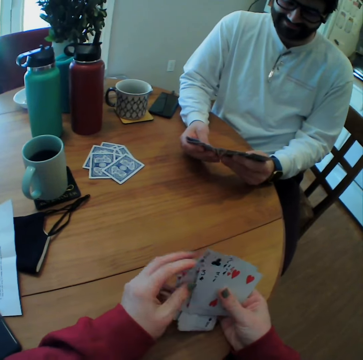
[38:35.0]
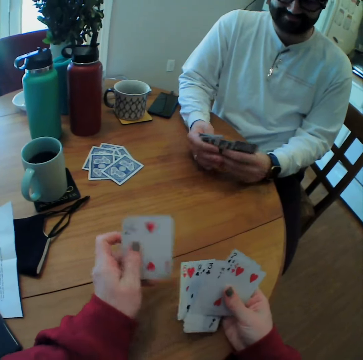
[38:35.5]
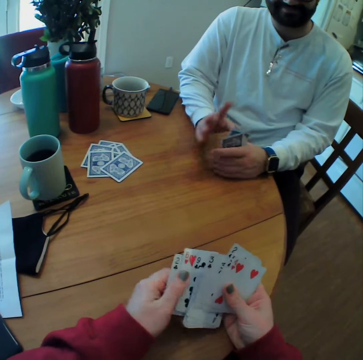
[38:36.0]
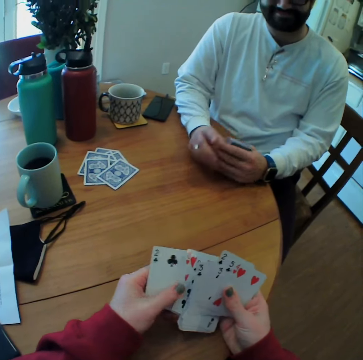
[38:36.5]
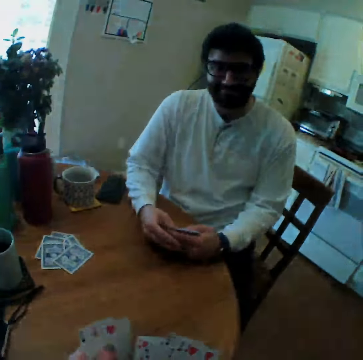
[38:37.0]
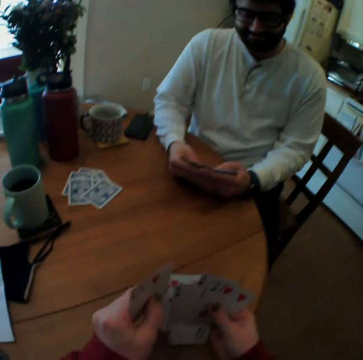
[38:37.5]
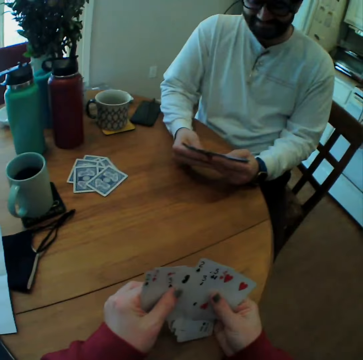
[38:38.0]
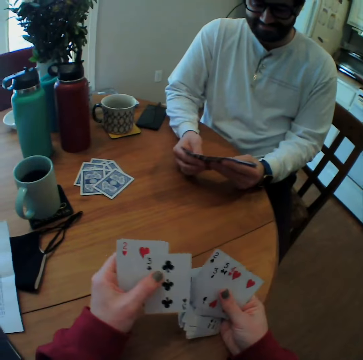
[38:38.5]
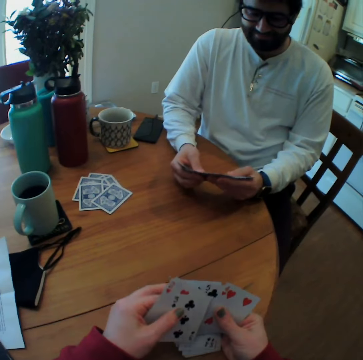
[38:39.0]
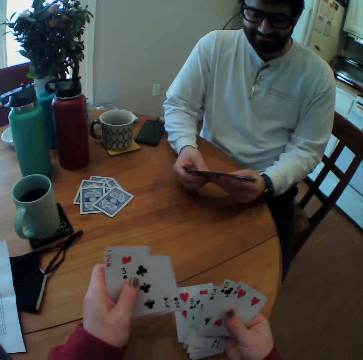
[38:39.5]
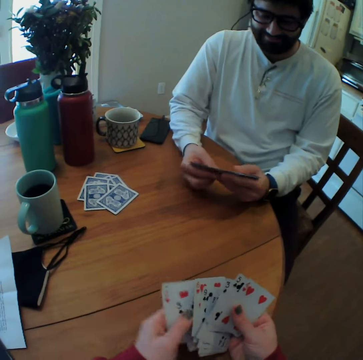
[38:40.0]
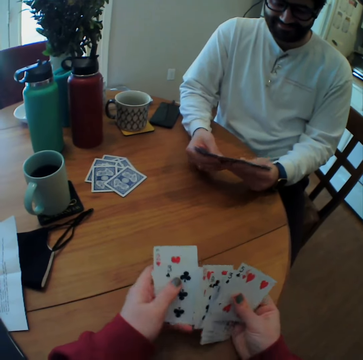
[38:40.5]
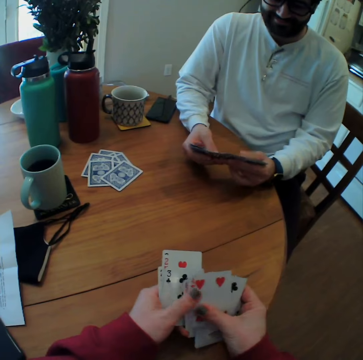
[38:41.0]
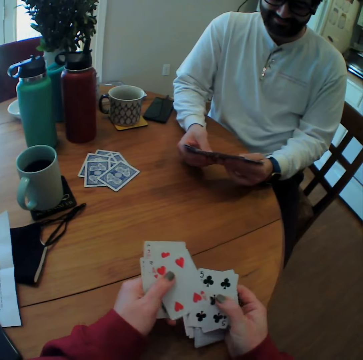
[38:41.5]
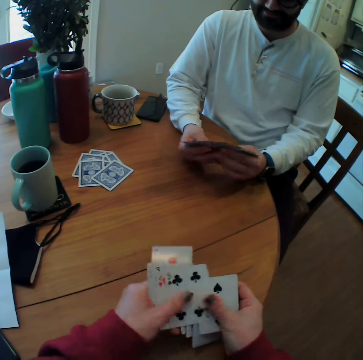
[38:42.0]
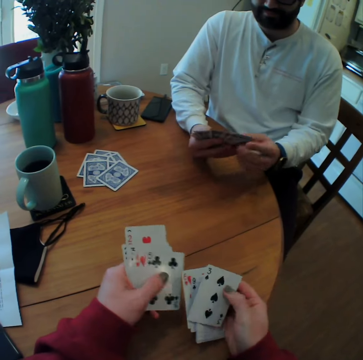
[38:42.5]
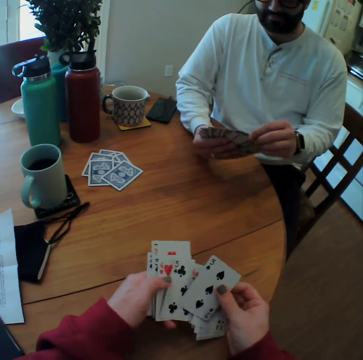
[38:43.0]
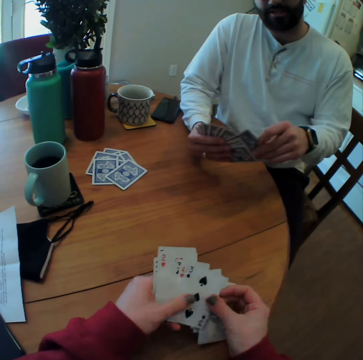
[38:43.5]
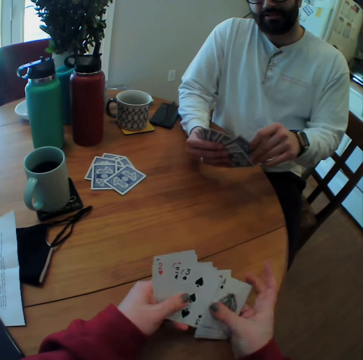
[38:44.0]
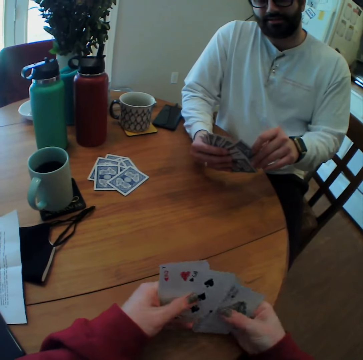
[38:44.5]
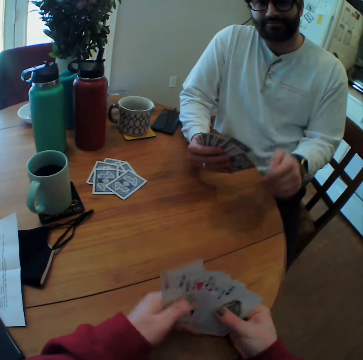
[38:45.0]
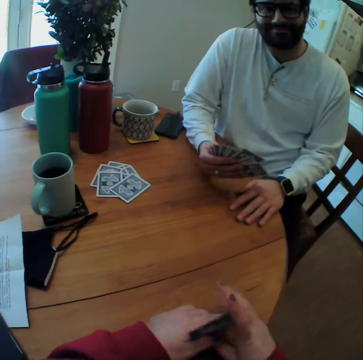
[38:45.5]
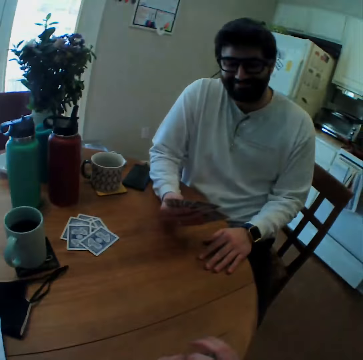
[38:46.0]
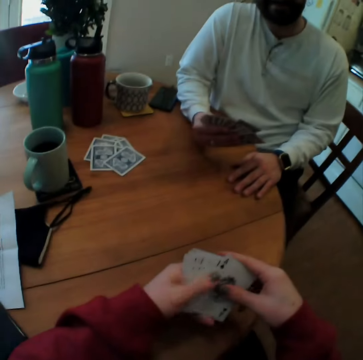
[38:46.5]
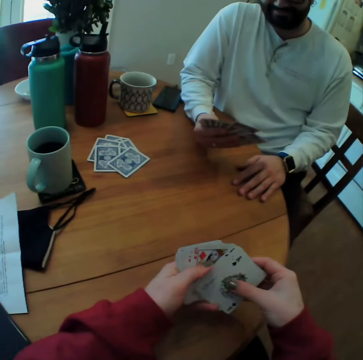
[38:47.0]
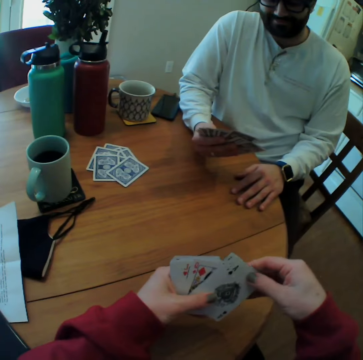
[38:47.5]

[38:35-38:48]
A man arranges playing cards. The man holds cards. The camera wearer speaks and counts cards. The man looks at cards. The man puts a hand on the table.

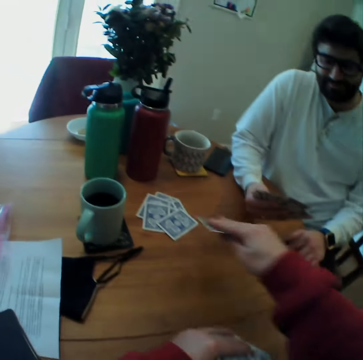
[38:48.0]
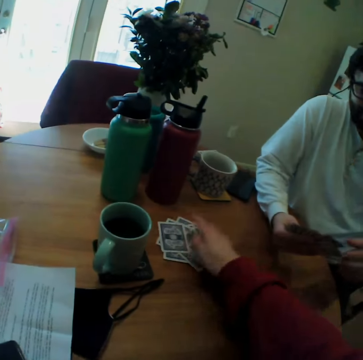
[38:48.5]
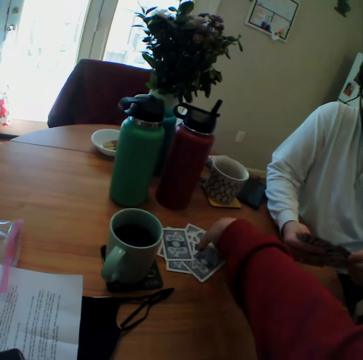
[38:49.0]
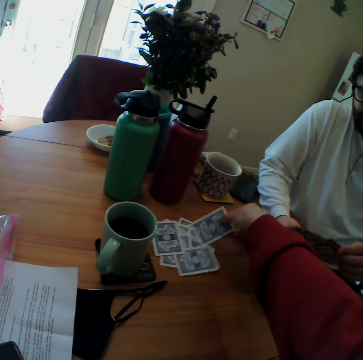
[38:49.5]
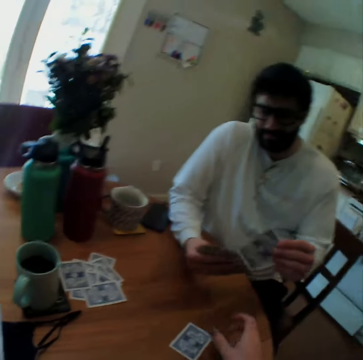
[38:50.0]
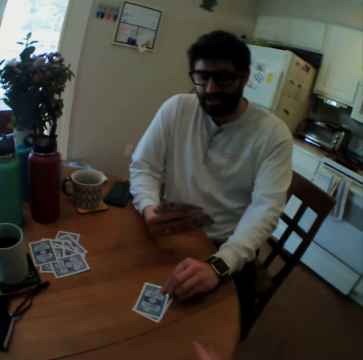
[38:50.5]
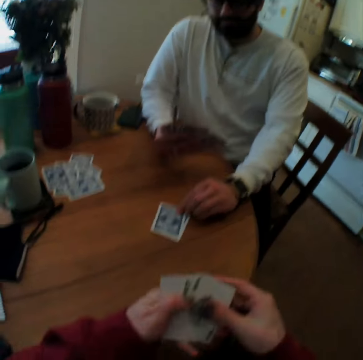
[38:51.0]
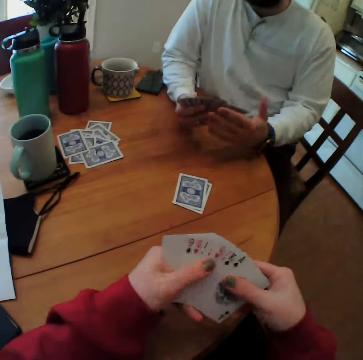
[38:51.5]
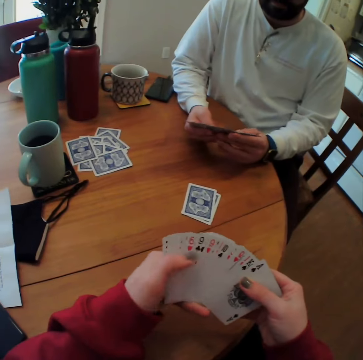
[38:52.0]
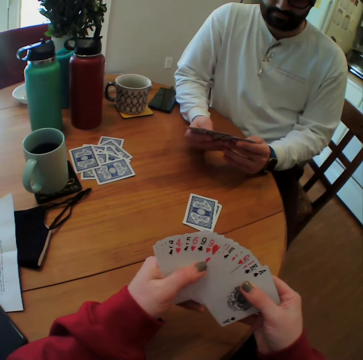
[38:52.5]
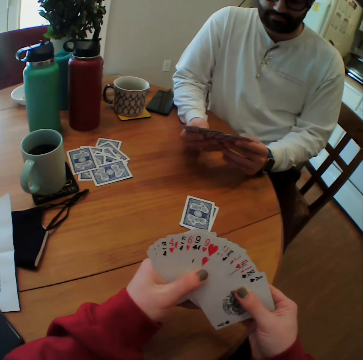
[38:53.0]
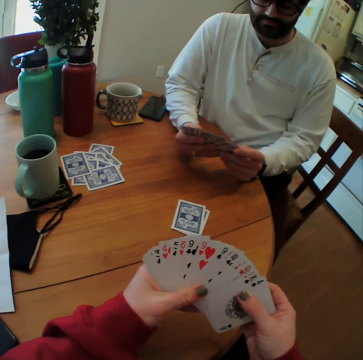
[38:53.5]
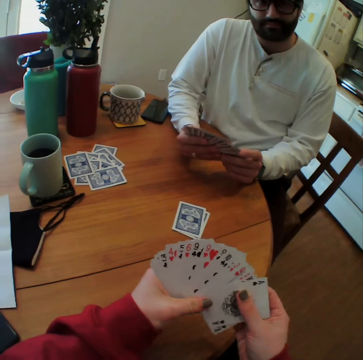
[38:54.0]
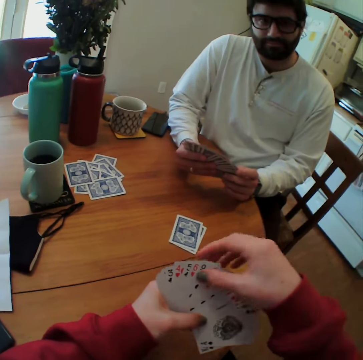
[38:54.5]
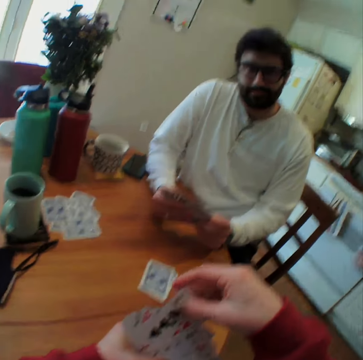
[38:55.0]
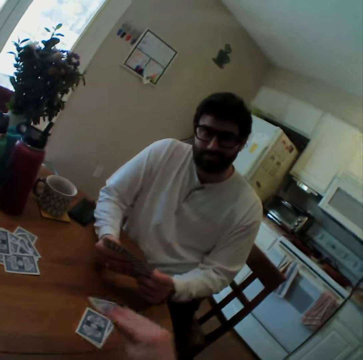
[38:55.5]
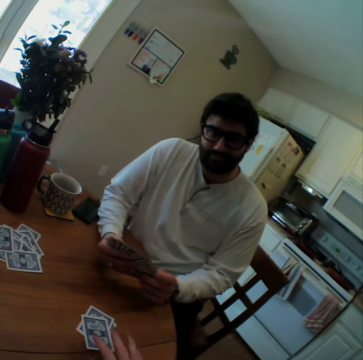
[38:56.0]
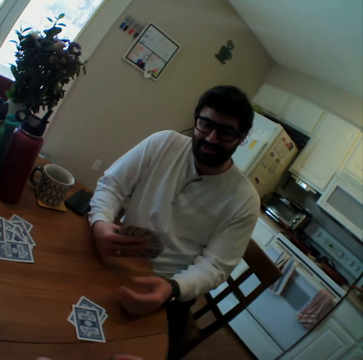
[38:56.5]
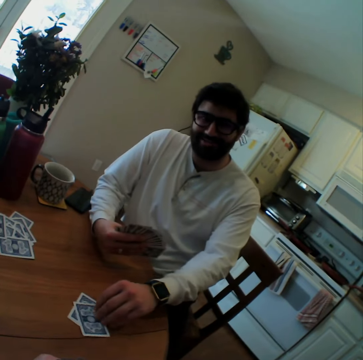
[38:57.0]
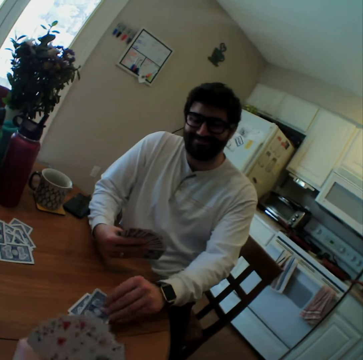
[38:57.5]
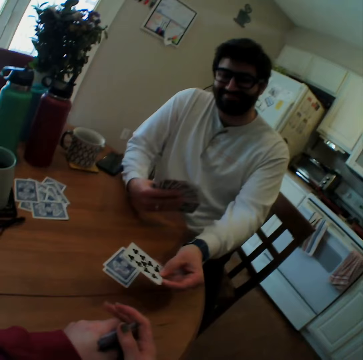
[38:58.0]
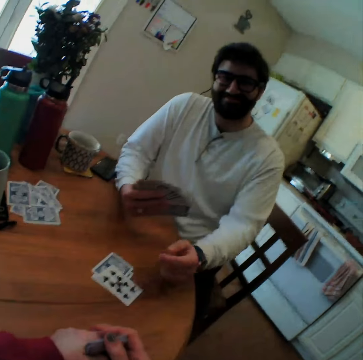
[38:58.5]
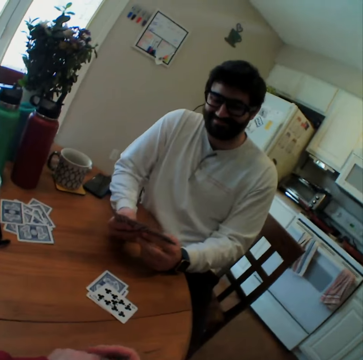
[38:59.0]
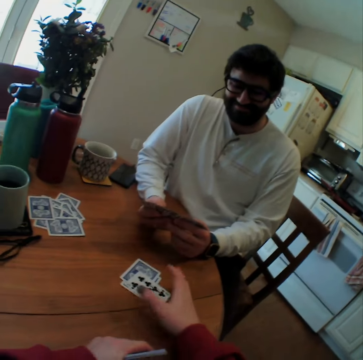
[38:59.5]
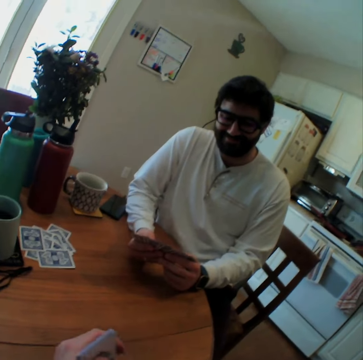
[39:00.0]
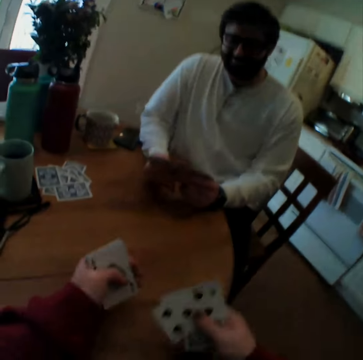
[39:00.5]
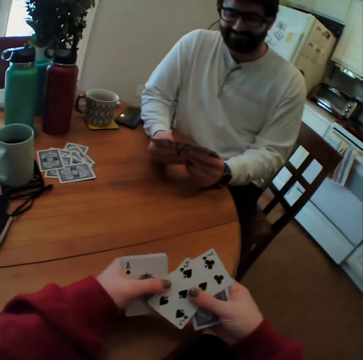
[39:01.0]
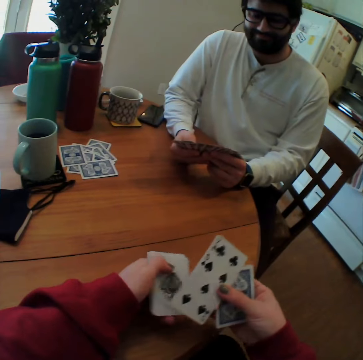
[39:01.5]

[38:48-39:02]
The camera wearer takes a playing card. They put the playing card on the table. They take another playing card from the table. They put the playing card close on the table. A man puts a card on the table. The man plays card games with the camera wearer. The camera wearer counts cards. They arrange playing cards. They speak. The man arranges playing cards. The camera wearer puts a card on the table. They play card games with the man. The man turns a playing card on the table, lifts a card and drops a card. The camera wearer takes playing cards on the table. The man arranges playing cards. The camera wearer pulls cards.

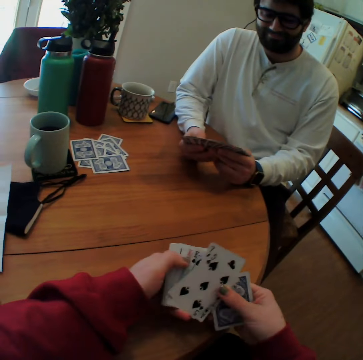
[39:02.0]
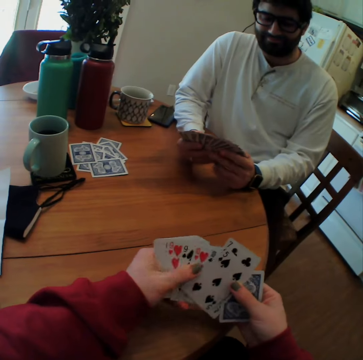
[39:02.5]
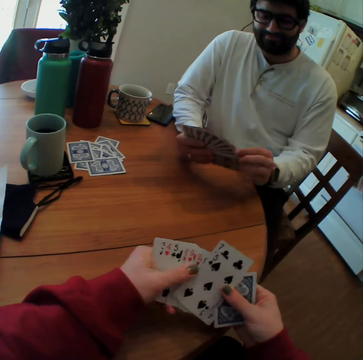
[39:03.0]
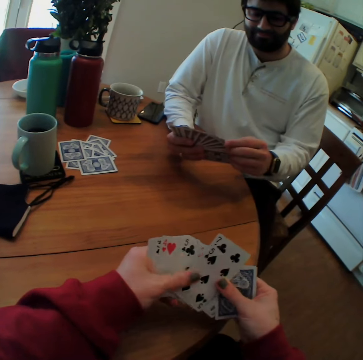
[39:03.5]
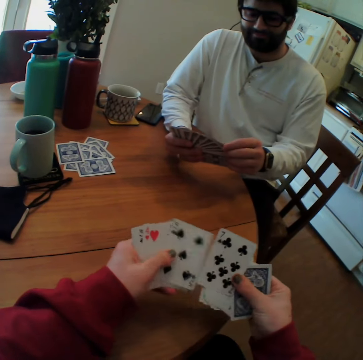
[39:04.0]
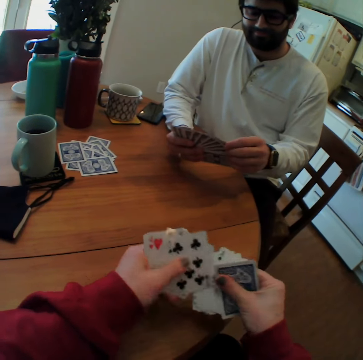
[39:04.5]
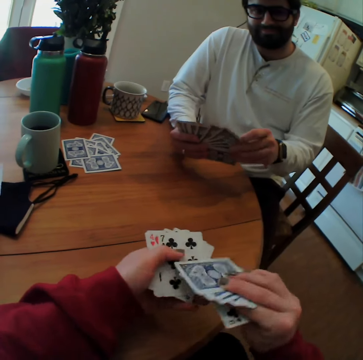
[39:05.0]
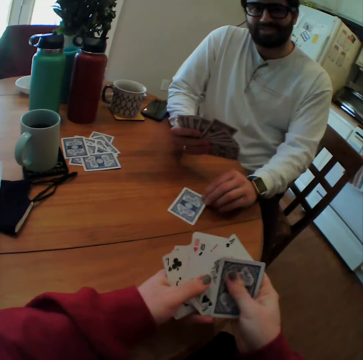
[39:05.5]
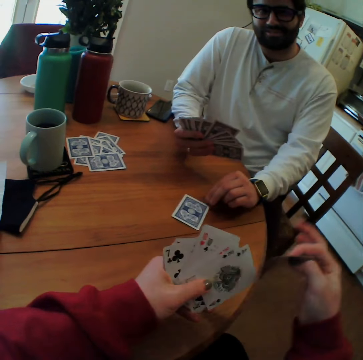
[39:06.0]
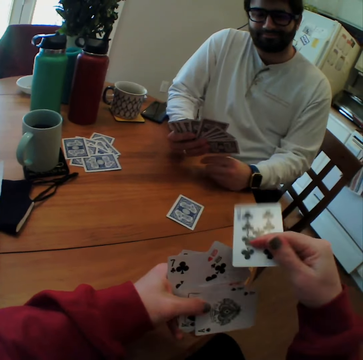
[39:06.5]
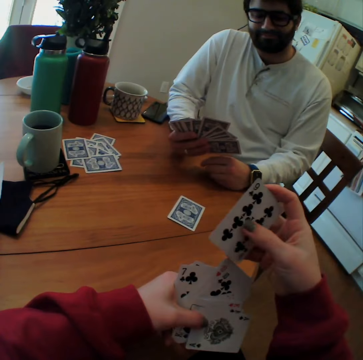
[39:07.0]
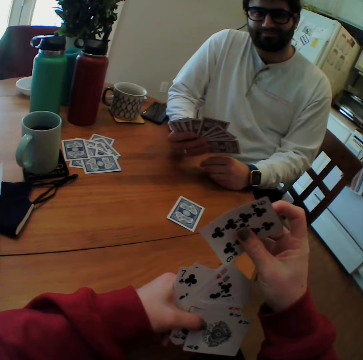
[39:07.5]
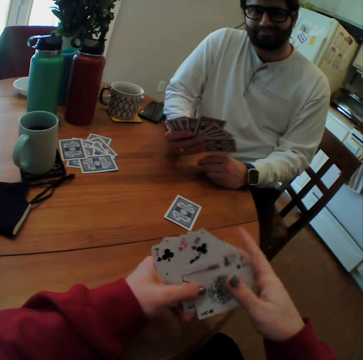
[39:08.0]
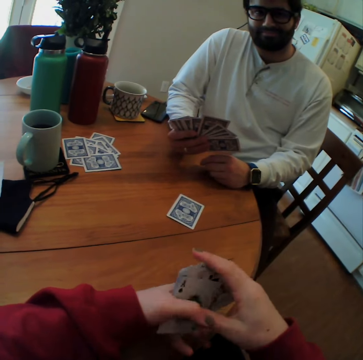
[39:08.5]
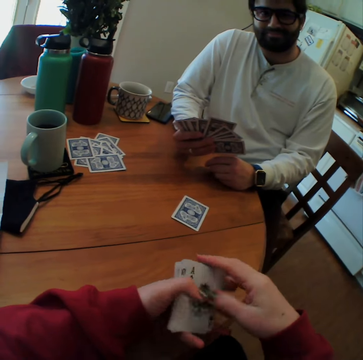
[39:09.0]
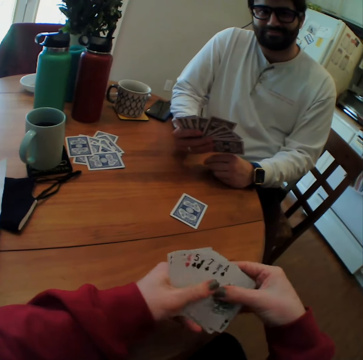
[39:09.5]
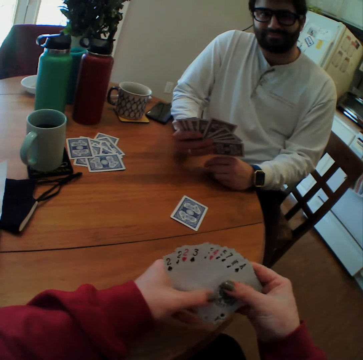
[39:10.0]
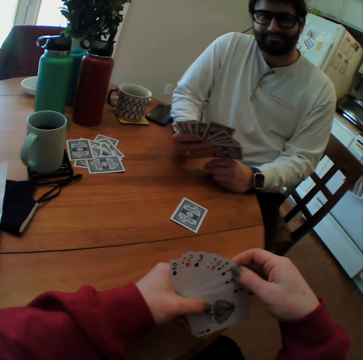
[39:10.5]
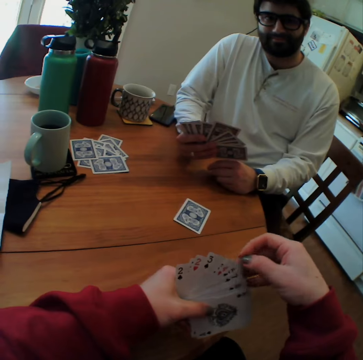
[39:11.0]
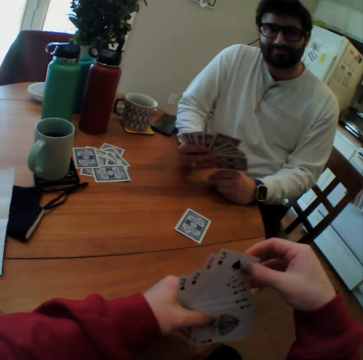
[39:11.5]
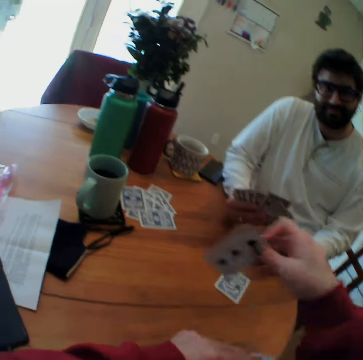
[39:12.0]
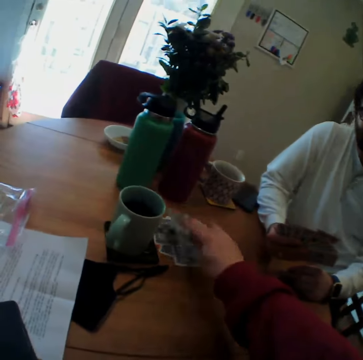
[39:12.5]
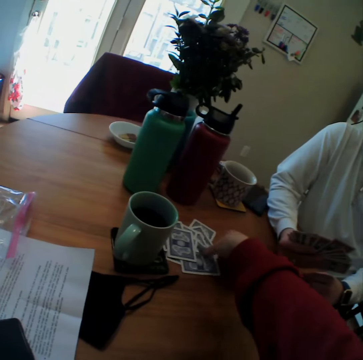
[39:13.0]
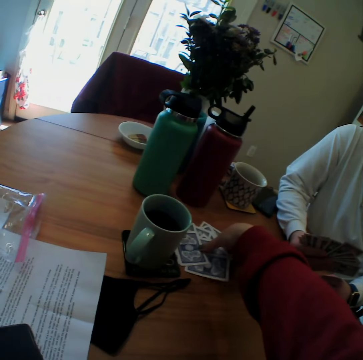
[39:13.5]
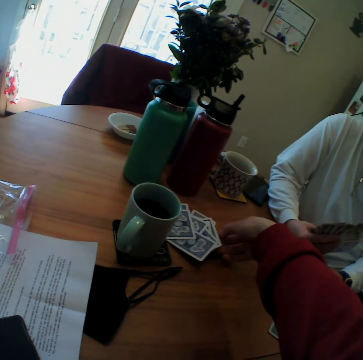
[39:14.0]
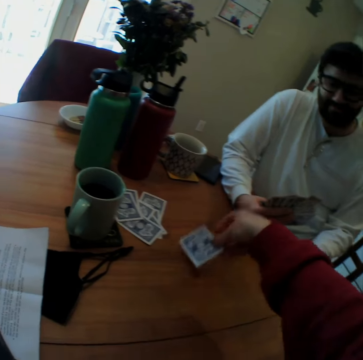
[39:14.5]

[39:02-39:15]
The camera wearer arranges the playing cards. They count cards. A man plays card games with the camera wearer. He puts a card on the table. The camera wearer puts cards together. They count cards. They pull a card. They put a playing card on the table. They take another playing card.
